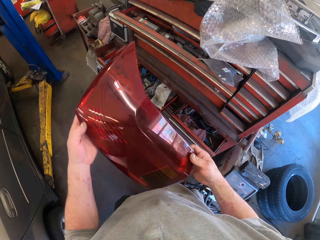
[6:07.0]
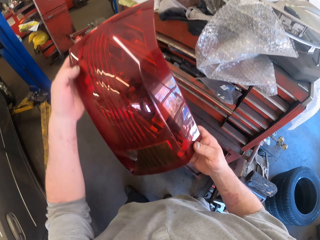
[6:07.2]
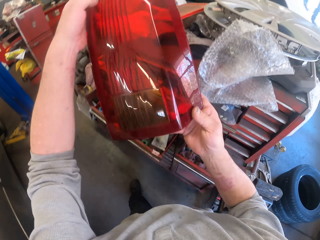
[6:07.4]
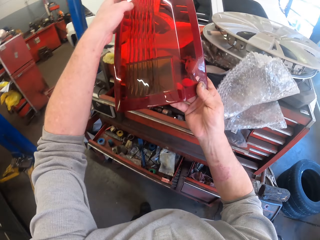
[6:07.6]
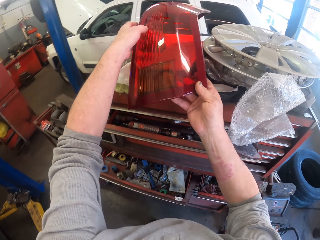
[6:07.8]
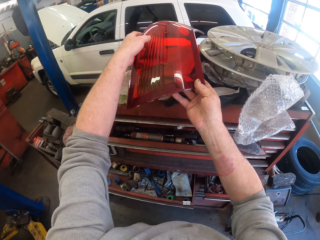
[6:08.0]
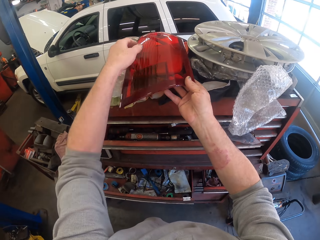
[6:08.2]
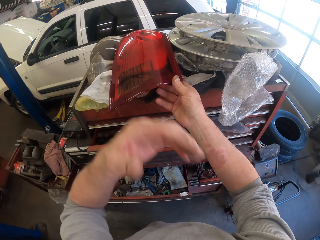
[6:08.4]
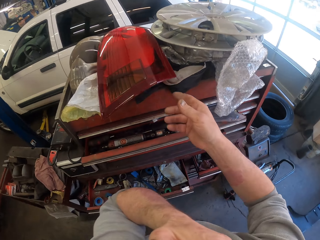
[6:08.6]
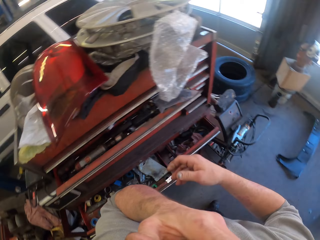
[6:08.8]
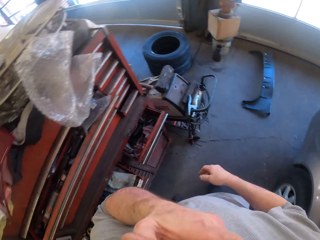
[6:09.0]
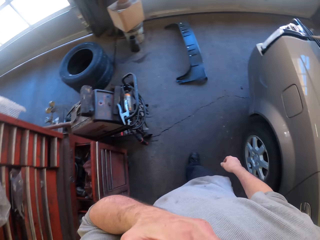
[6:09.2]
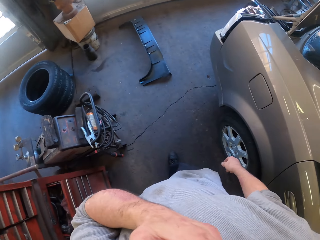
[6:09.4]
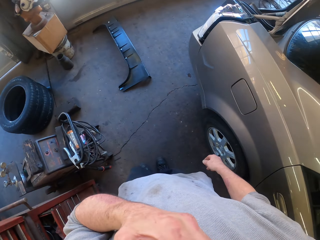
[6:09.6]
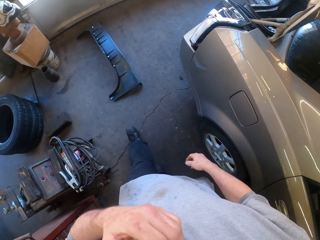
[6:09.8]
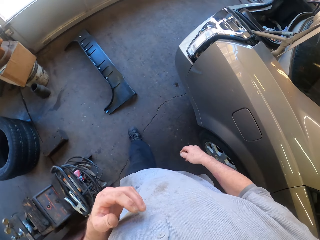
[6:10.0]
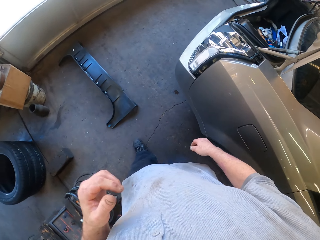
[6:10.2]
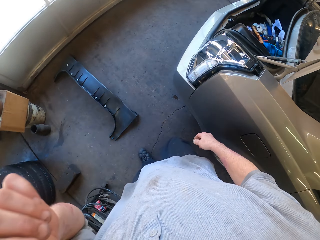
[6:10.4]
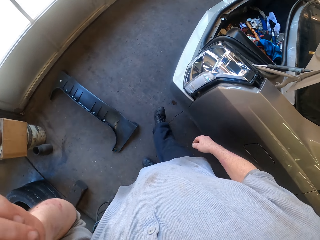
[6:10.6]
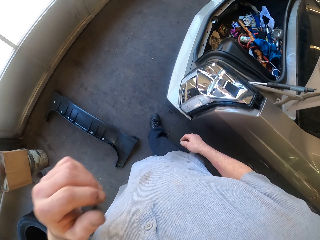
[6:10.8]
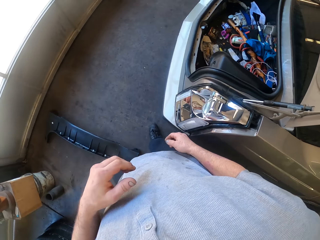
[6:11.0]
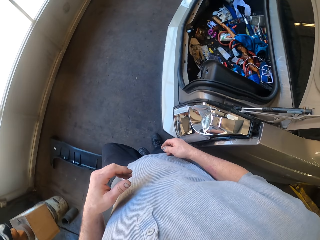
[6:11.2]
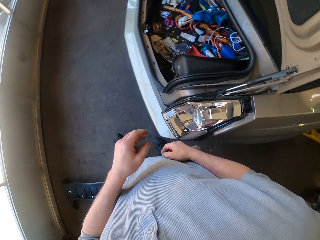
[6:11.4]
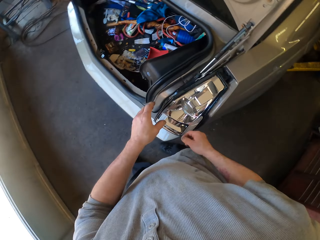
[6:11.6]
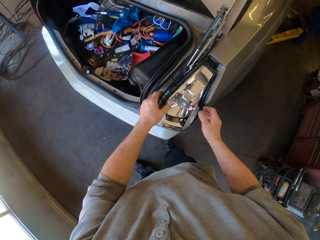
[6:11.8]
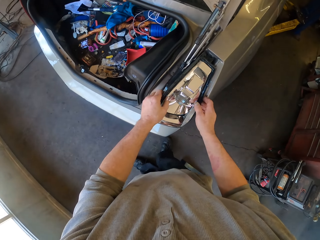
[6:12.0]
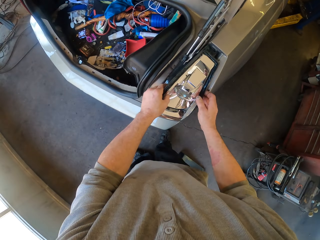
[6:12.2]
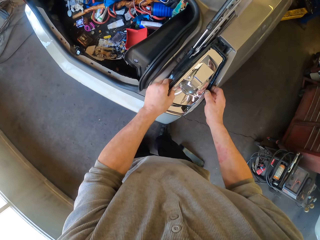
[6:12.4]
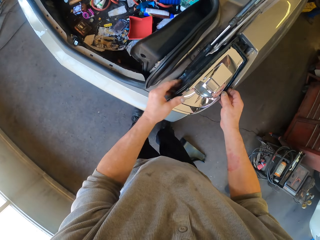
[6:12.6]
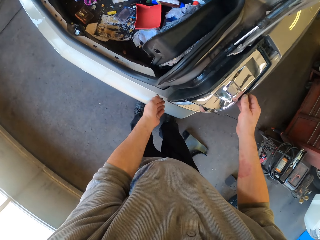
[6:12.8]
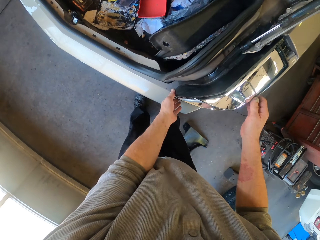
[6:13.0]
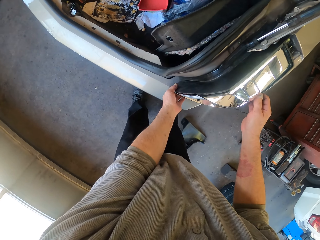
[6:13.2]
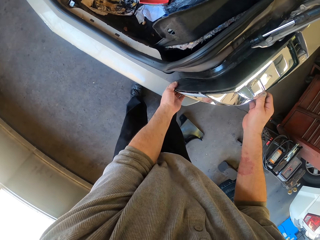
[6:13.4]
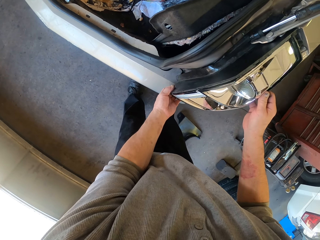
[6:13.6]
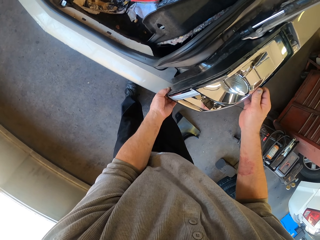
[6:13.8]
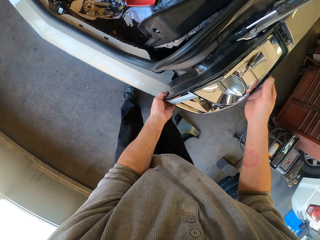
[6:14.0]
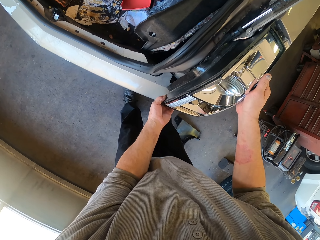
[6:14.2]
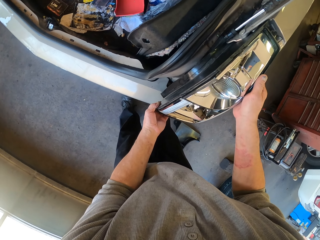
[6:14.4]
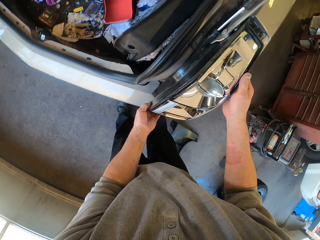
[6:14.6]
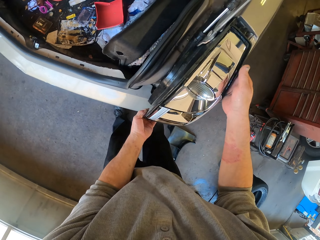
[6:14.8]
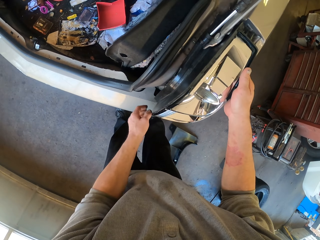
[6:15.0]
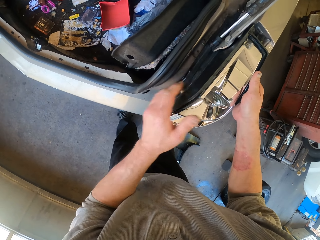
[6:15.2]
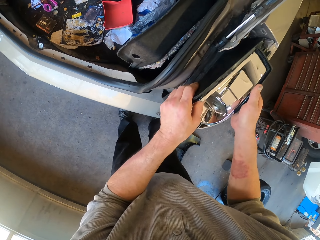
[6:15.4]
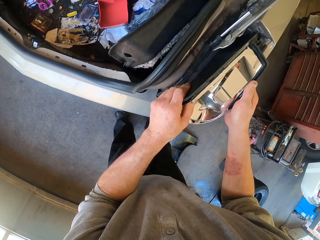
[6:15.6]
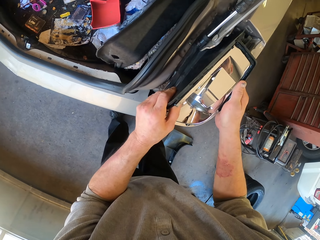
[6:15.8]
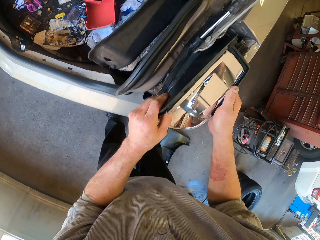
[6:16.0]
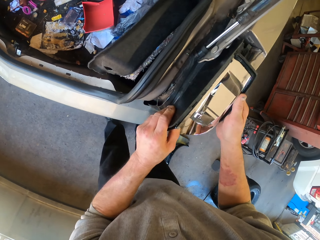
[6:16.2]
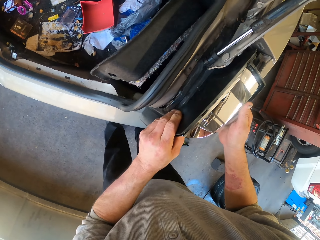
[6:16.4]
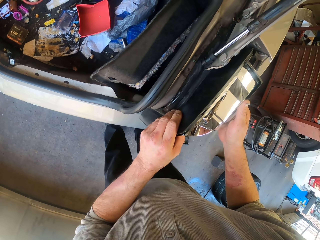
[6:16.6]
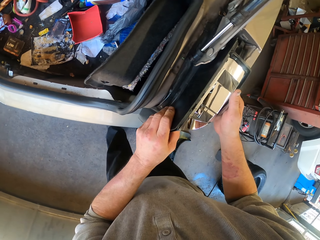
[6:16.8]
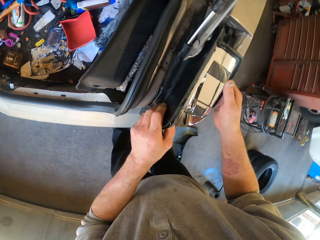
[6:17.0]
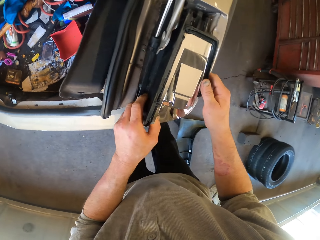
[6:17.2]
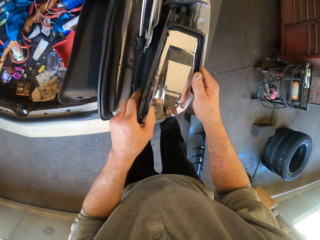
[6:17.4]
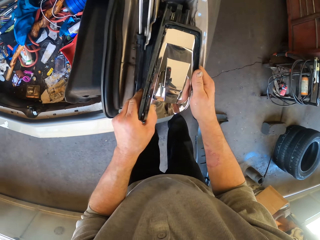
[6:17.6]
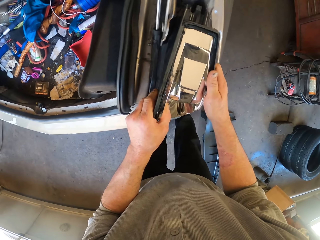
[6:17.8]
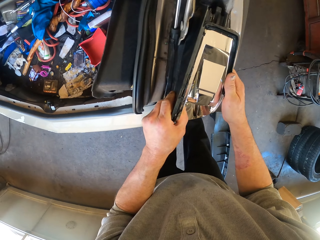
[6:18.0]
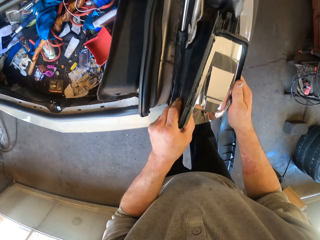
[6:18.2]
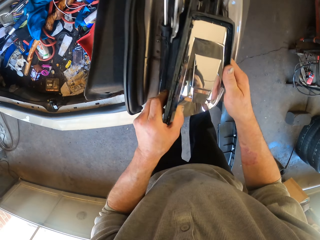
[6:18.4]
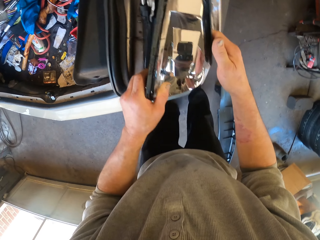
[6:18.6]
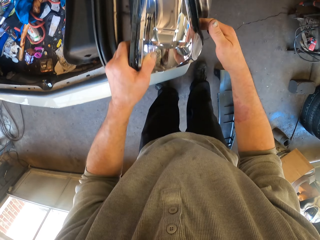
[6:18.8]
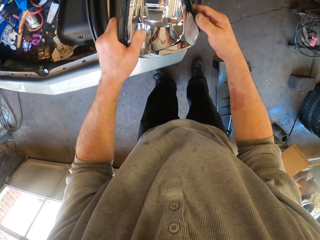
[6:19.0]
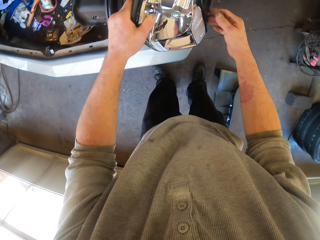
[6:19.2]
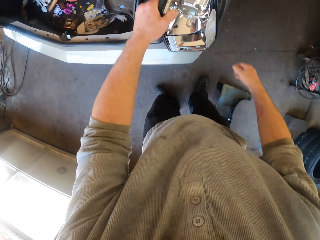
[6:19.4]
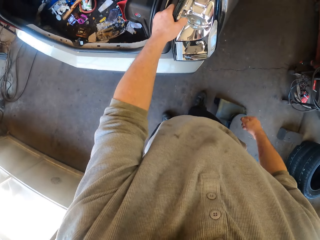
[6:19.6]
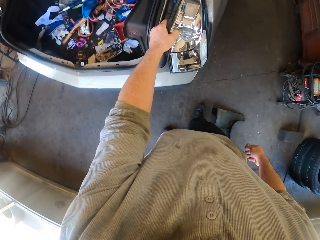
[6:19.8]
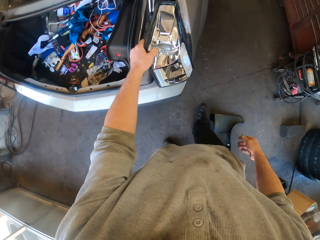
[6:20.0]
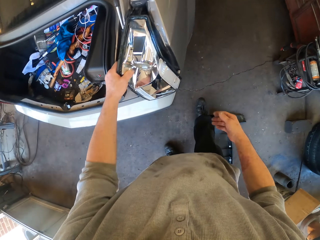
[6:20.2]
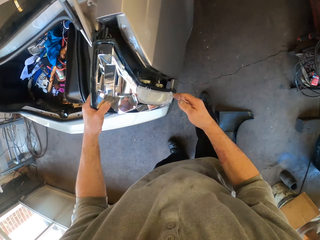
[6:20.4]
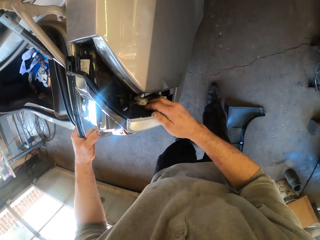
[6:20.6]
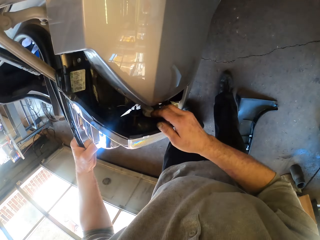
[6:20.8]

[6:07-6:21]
The camera wearer puts the brake light cover on top of the drawer. He itches his face. He touches his face. He moves around the car. He touches the brake light. He removes part of the brake light. He removes the tail lamp.

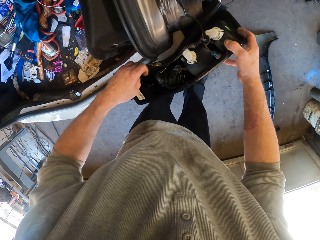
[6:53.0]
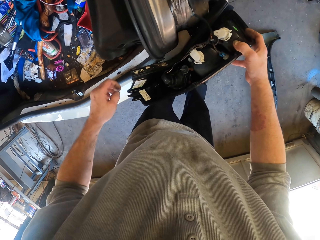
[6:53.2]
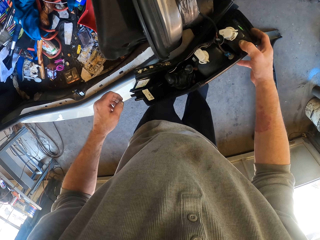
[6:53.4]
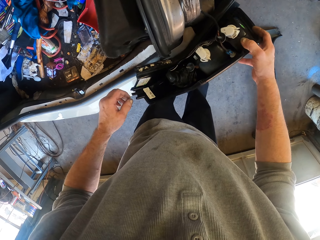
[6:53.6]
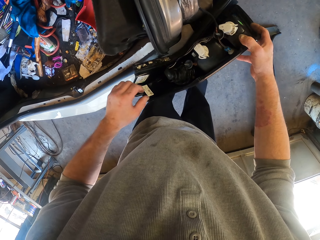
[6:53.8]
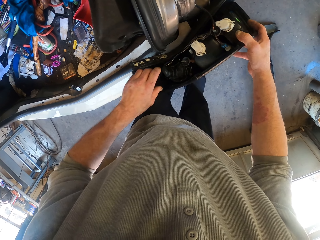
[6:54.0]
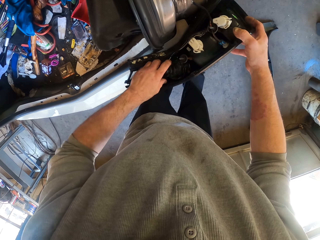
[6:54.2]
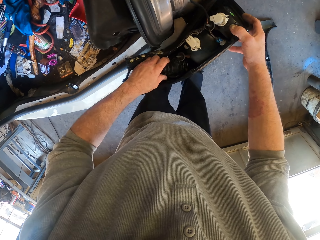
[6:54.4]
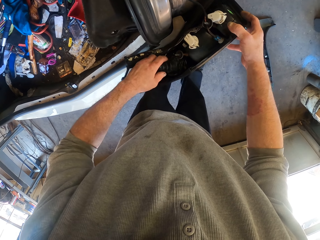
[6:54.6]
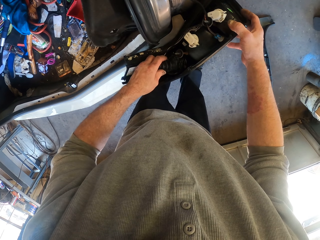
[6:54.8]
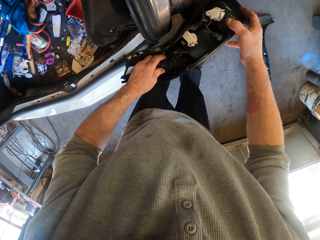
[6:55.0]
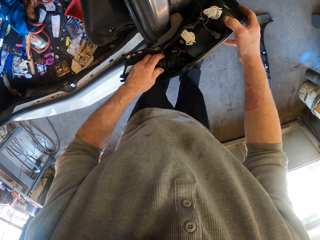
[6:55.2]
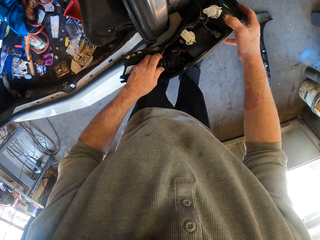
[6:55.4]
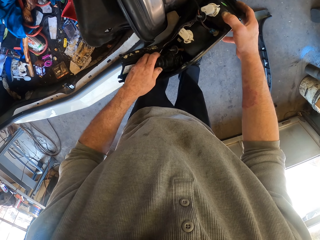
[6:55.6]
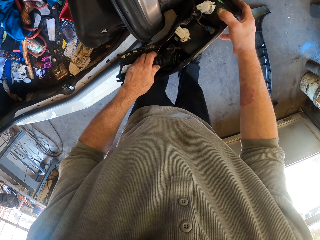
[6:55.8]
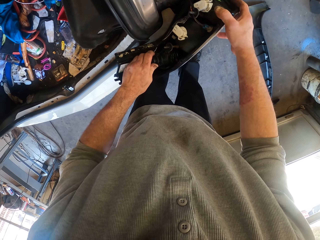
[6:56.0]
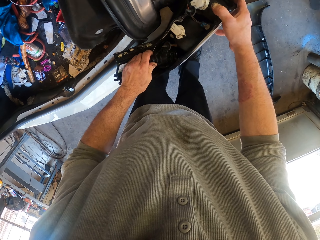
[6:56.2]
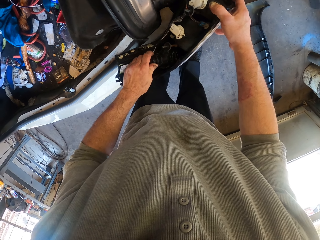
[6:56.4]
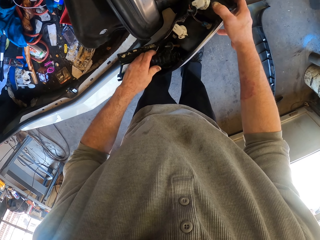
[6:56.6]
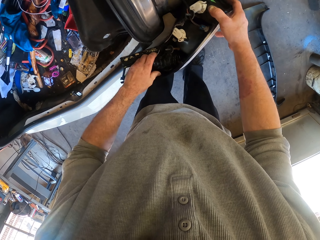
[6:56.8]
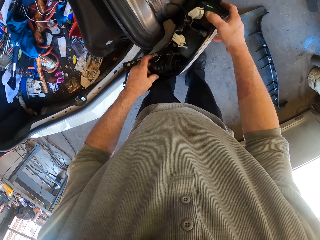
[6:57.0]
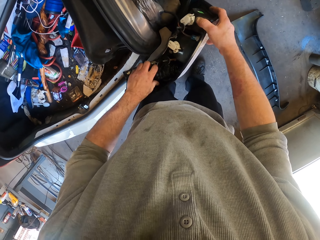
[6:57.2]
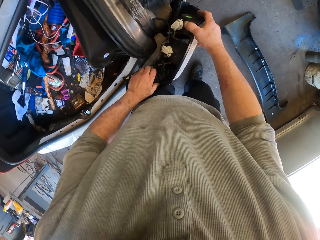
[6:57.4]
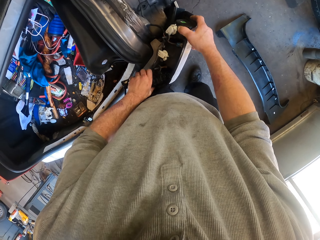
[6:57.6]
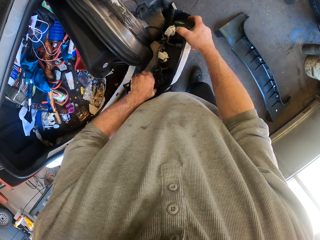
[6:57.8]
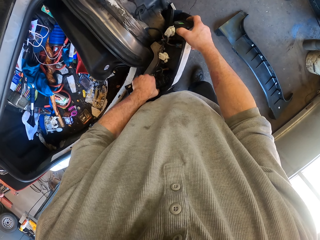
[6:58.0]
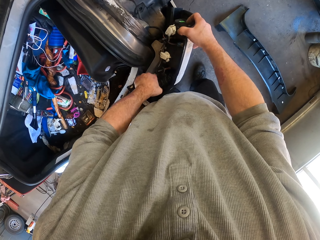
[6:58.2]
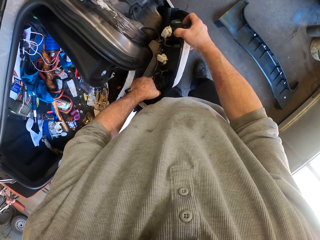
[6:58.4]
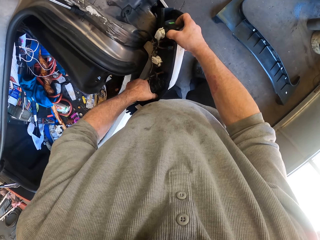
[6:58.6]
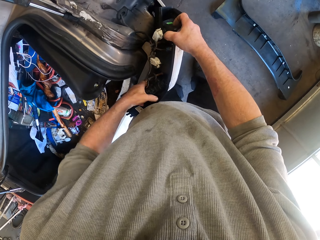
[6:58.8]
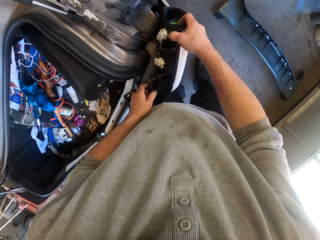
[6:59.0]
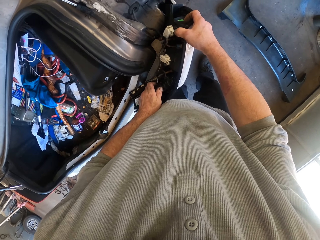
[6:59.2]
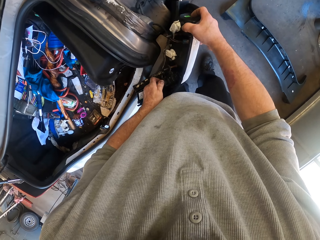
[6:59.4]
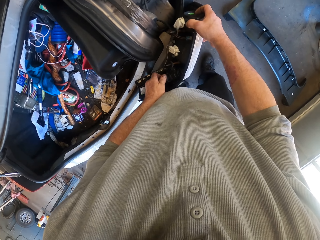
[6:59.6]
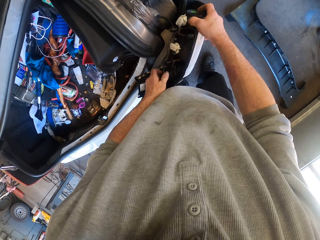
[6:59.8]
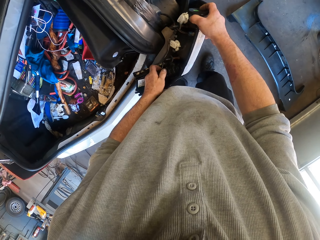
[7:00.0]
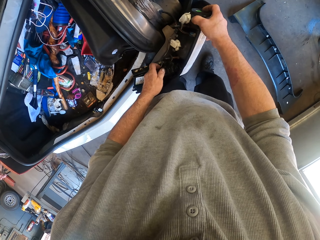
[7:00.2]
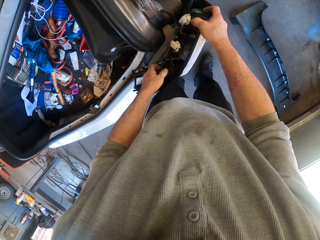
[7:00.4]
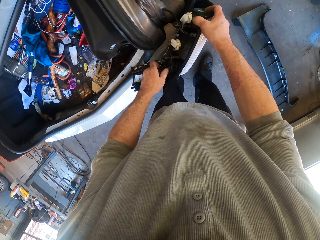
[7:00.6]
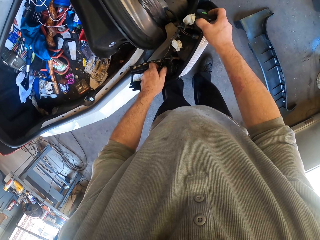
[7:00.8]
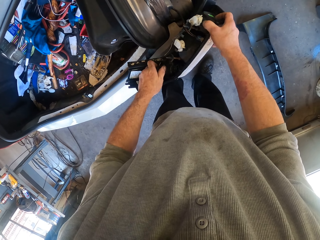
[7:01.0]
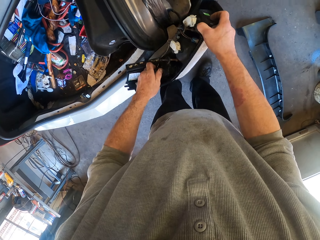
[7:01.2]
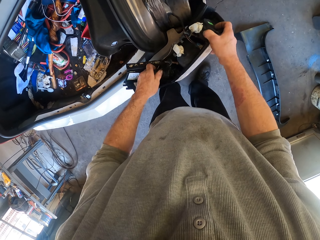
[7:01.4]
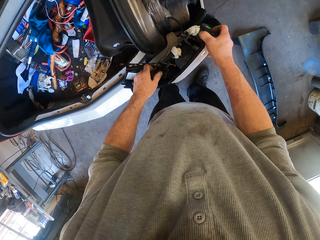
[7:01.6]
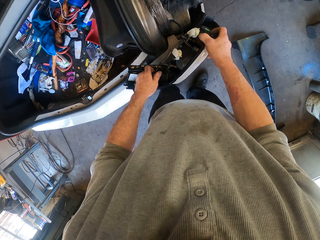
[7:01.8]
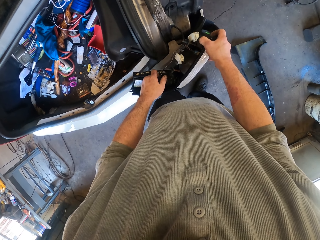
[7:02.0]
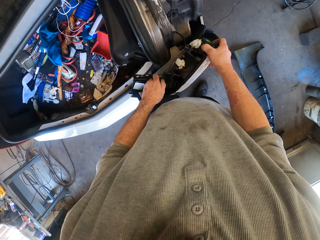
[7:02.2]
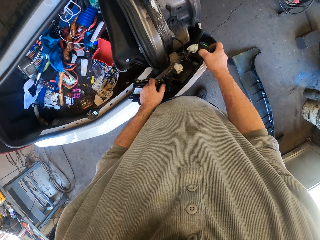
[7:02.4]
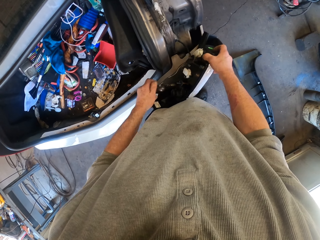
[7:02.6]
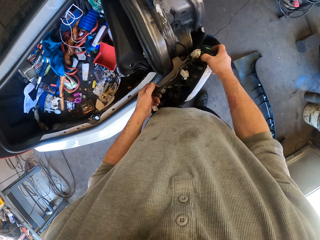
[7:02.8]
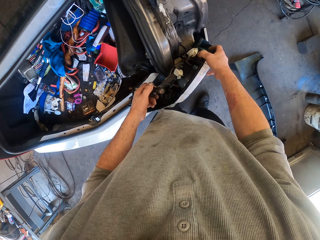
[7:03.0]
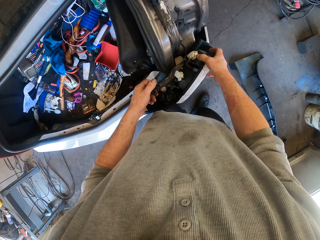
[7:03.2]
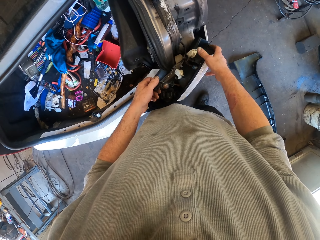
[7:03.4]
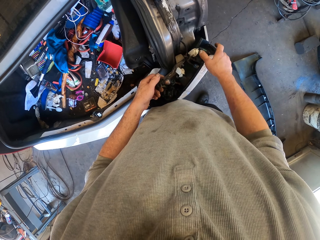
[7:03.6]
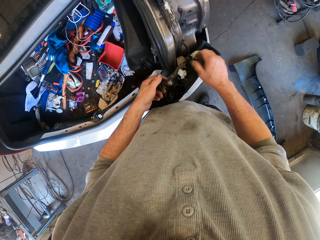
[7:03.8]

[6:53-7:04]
The camera wearer fixes the tail lamp.
